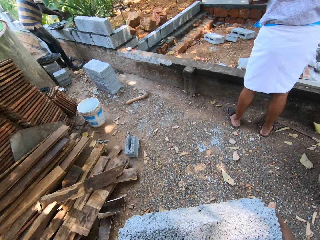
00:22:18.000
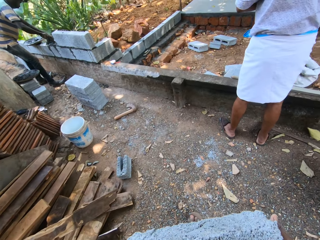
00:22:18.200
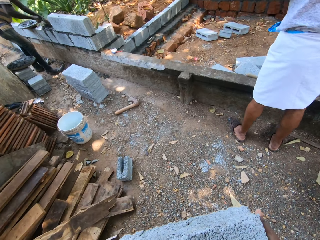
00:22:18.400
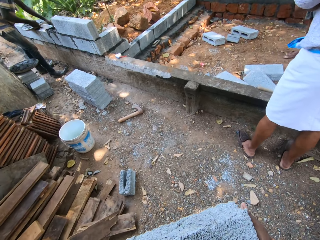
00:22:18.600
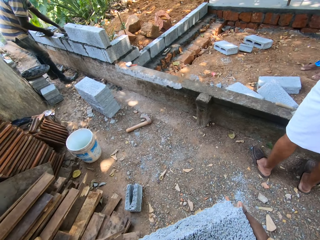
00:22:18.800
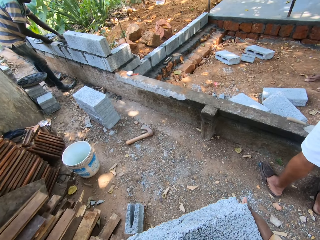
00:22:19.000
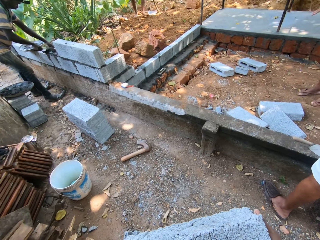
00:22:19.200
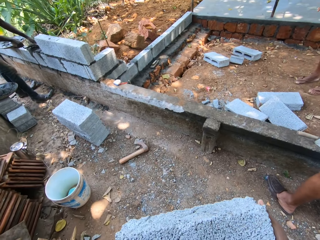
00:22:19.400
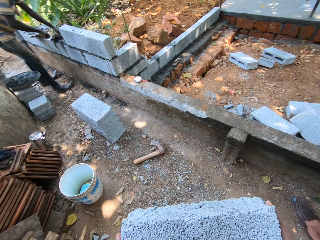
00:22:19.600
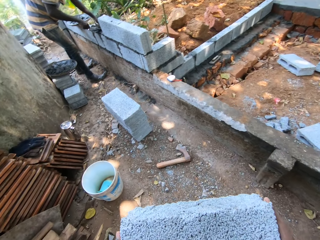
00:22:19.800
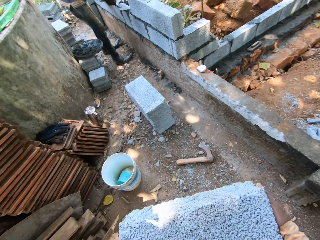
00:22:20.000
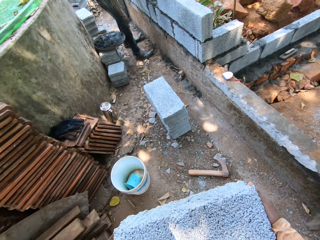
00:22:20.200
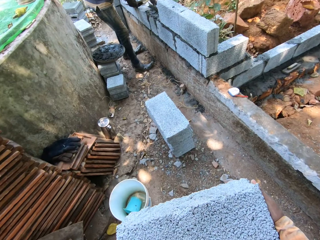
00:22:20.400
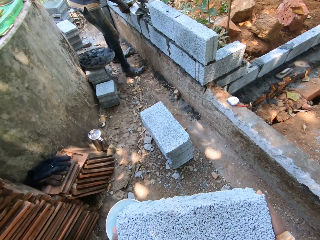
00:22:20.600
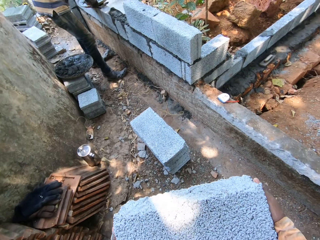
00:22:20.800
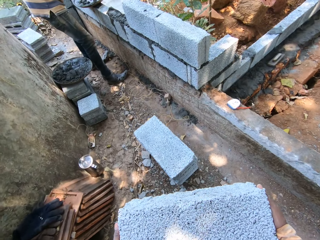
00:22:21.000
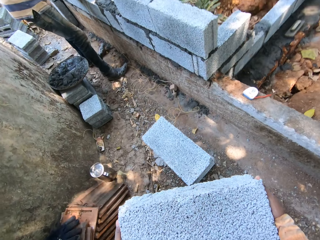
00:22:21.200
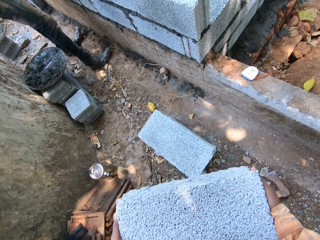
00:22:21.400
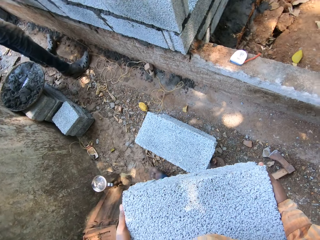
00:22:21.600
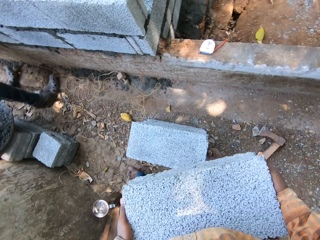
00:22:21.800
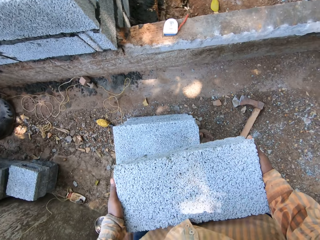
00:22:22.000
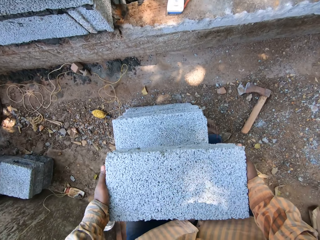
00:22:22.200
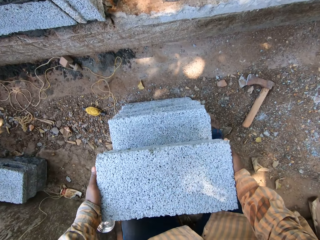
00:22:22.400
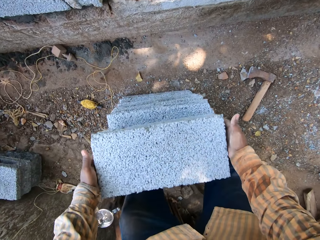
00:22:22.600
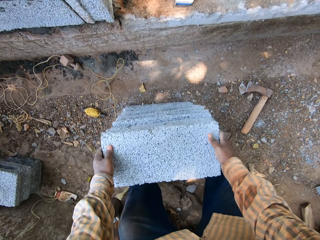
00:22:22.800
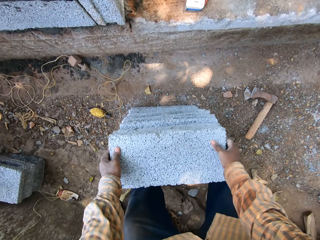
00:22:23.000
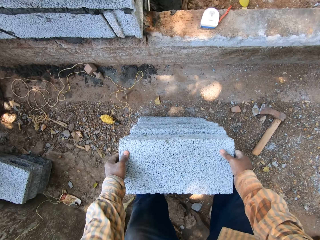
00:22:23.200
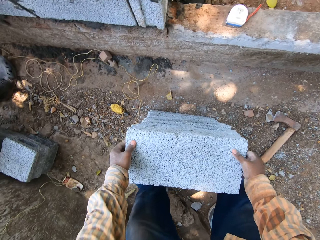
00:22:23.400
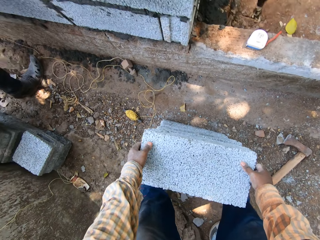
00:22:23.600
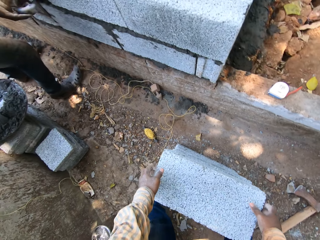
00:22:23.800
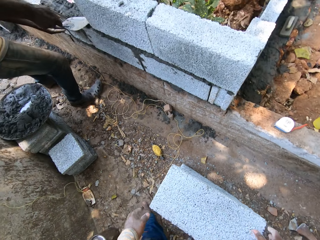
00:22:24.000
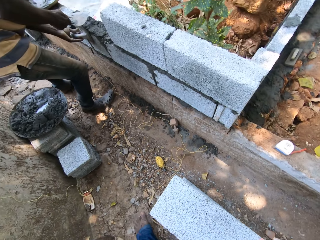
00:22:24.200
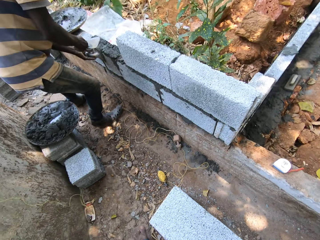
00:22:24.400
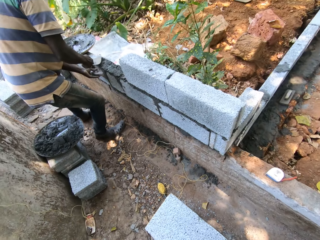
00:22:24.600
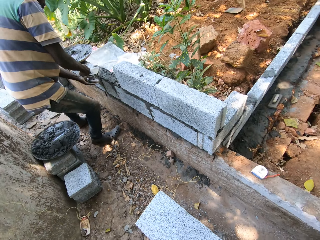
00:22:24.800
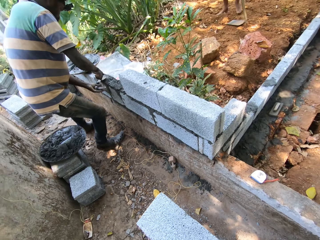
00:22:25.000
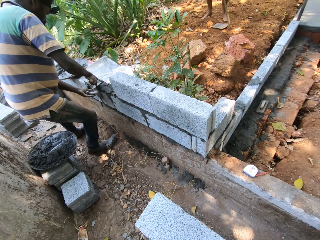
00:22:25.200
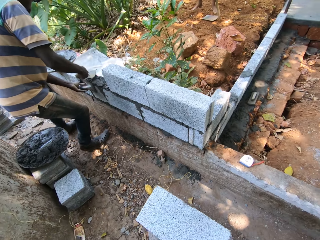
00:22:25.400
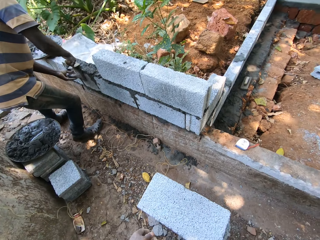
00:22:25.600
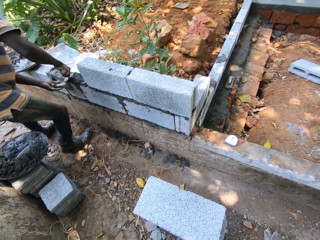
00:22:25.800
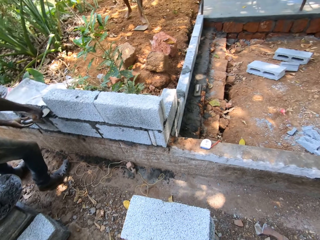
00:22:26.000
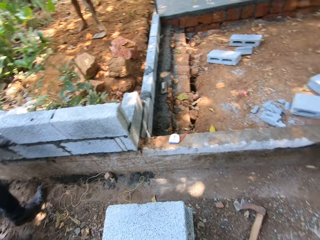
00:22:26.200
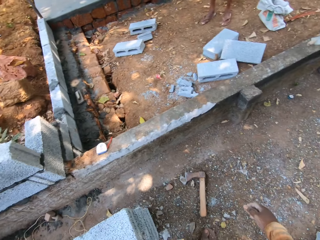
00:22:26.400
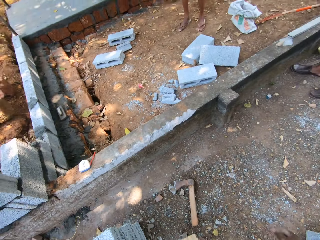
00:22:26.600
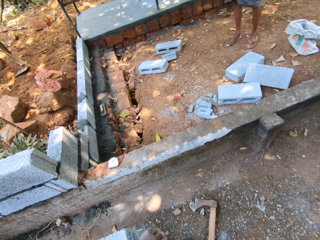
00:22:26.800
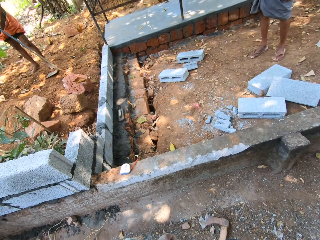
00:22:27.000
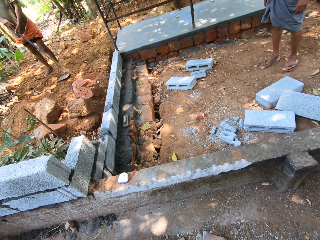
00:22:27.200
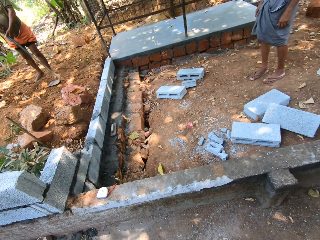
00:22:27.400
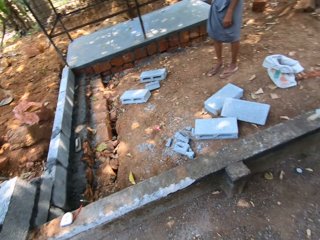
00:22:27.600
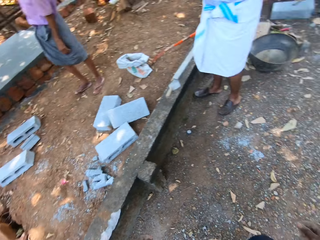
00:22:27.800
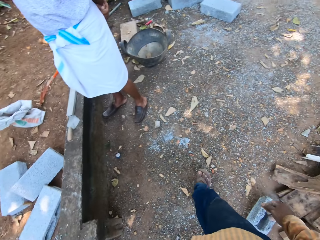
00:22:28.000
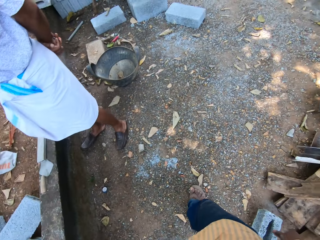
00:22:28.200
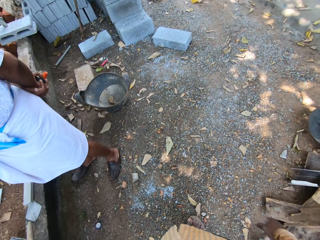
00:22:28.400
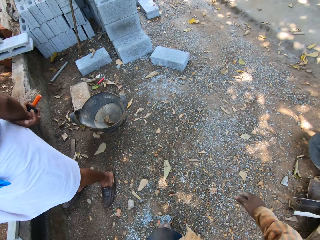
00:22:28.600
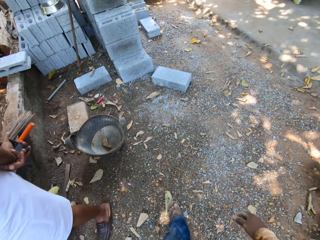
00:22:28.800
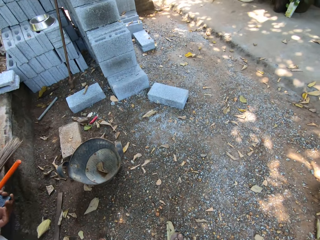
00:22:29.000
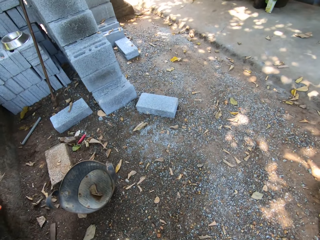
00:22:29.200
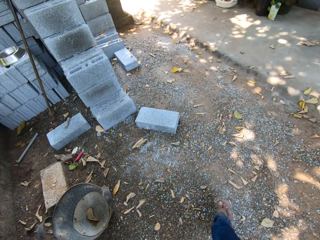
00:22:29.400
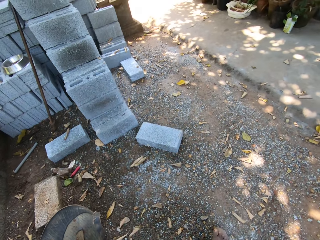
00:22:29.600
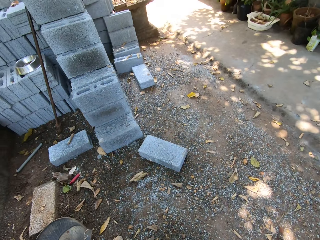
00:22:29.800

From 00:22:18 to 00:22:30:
A man spreads cement on the wall with the trowel in his right hand. The camera wearer places the block on the stack of blocks with both hands.

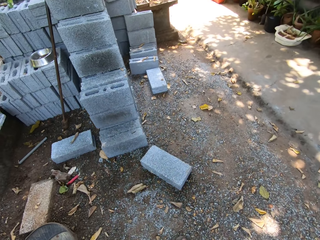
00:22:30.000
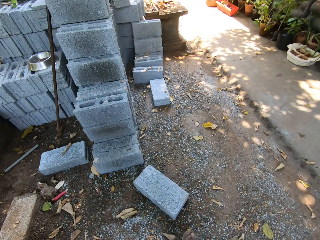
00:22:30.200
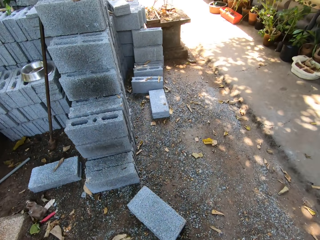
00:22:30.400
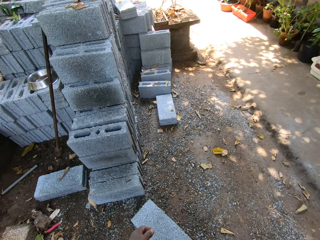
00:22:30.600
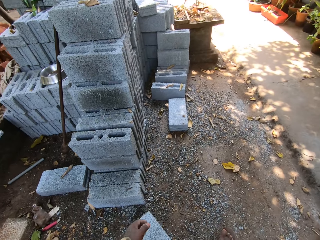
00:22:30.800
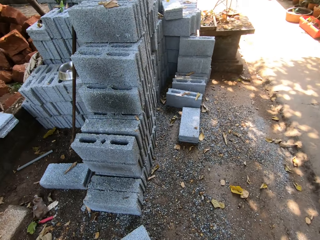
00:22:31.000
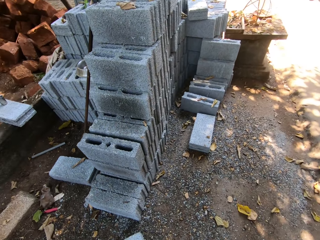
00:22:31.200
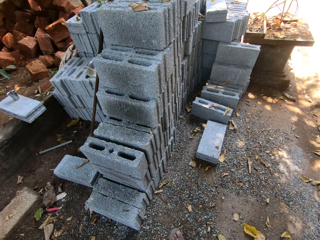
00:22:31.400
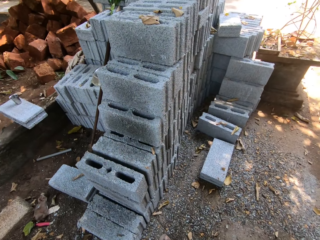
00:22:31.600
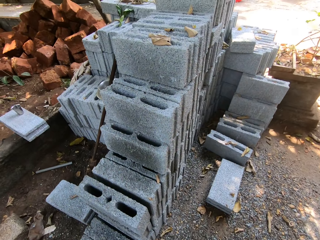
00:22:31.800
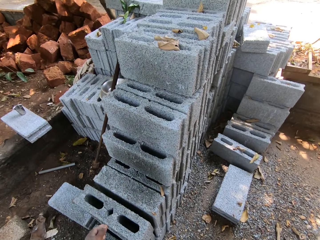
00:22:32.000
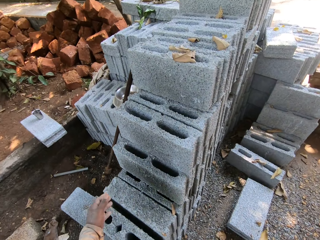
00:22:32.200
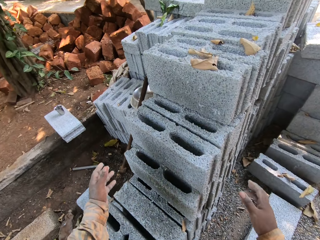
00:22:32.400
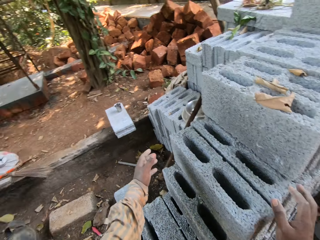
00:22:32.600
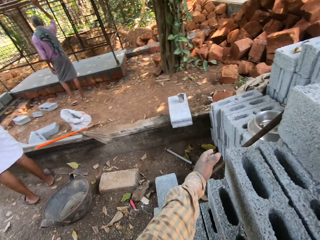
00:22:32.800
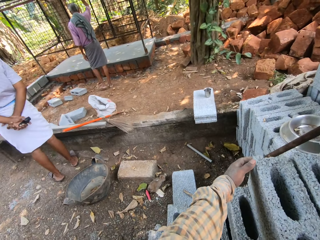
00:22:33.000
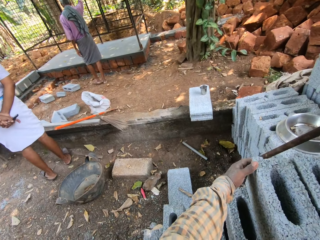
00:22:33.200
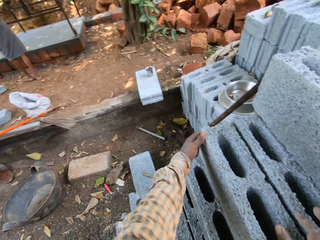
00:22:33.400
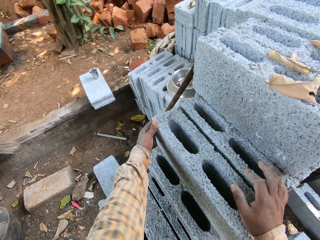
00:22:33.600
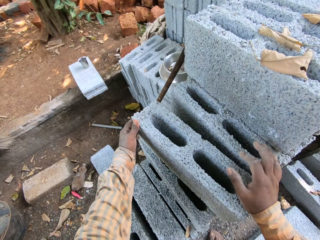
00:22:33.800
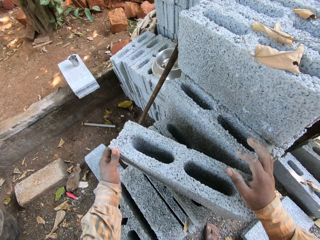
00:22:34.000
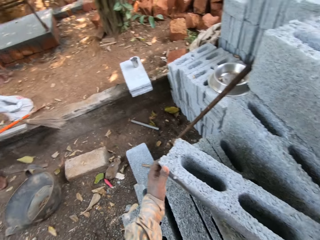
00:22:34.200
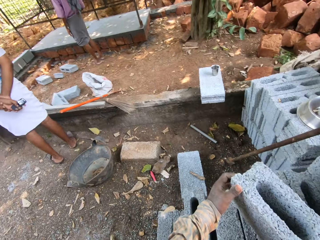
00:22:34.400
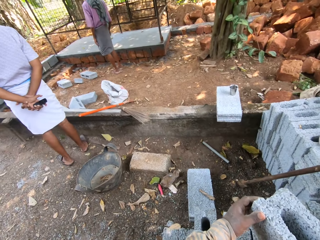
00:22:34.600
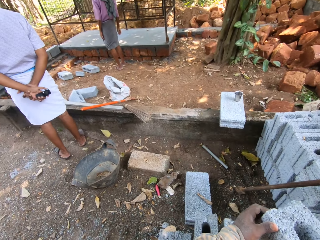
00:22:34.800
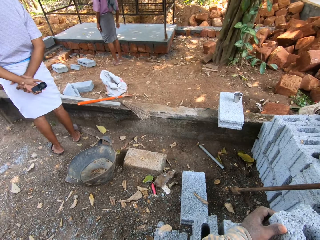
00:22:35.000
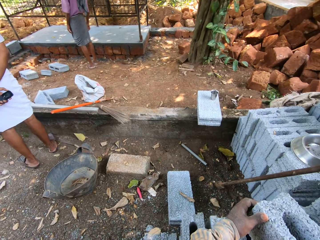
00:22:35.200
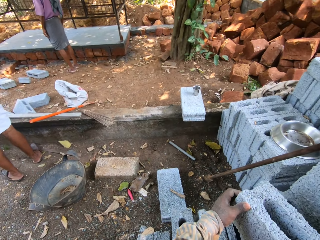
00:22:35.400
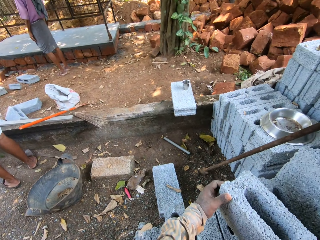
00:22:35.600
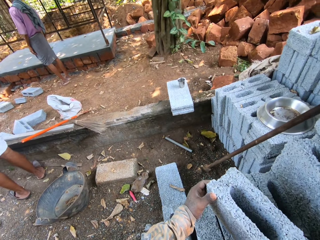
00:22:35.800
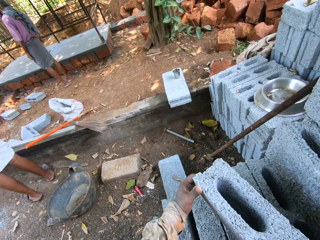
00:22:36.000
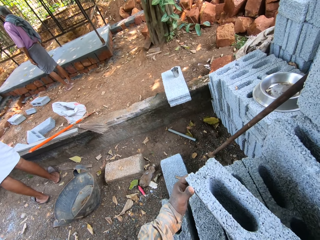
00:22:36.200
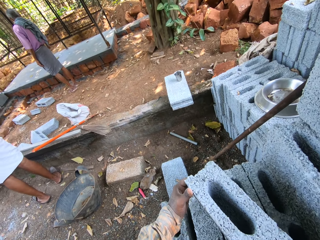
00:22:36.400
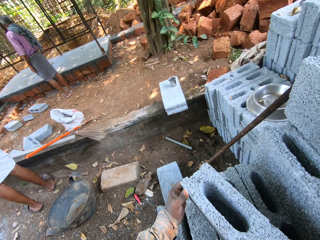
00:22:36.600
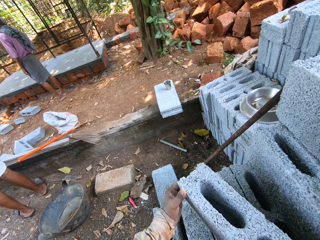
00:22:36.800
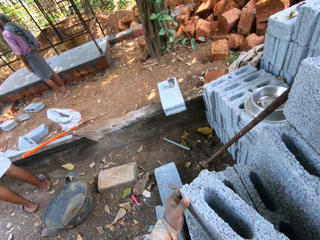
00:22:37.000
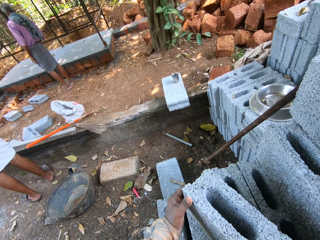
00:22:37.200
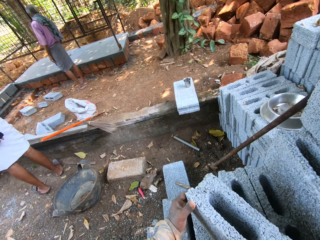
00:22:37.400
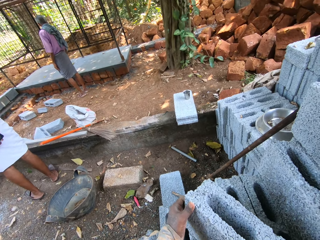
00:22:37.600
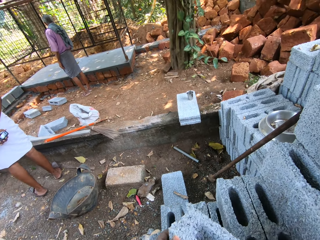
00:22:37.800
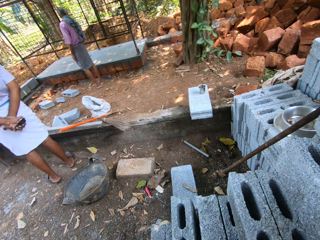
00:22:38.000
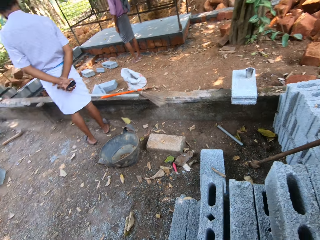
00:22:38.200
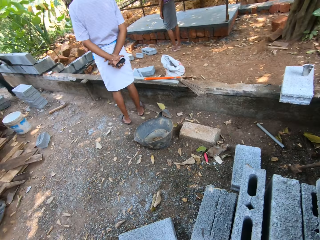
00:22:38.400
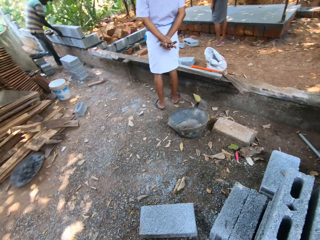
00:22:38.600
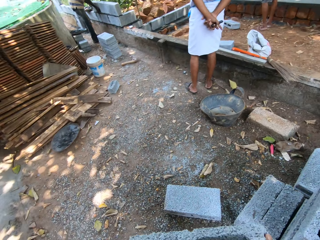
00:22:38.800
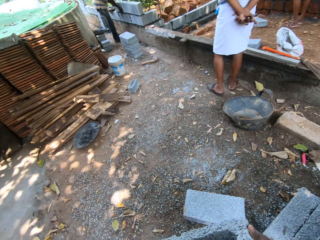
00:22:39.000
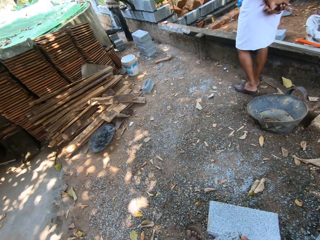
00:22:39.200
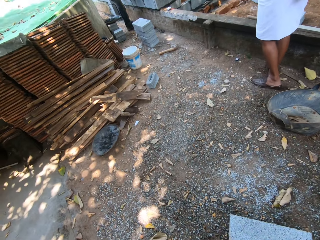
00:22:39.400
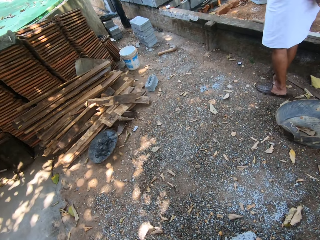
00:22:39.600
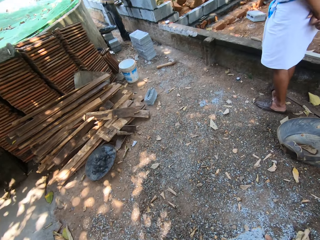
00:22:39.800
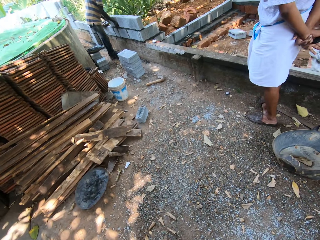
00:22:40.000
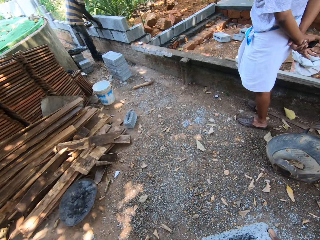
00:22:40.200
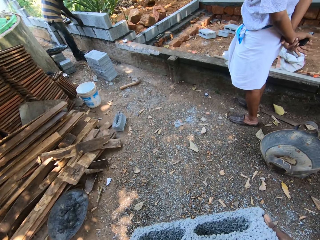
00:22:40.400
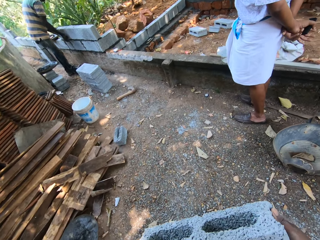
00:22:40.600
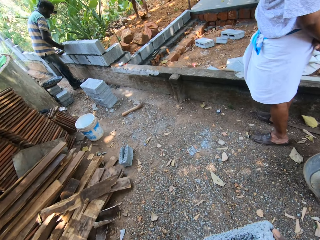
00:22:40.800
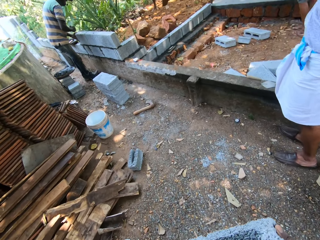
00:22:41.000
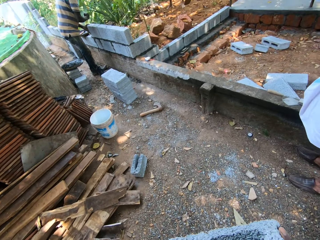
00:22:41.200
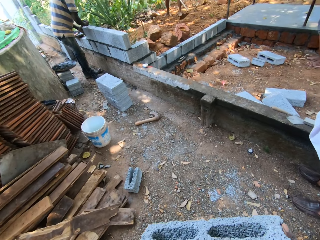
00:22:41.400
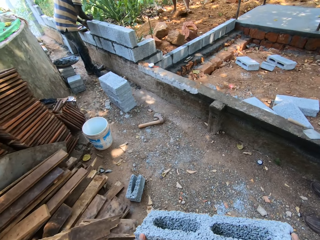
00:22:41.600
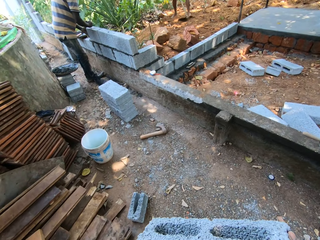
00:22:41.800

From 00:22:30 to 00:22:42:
The camera wearer moves a piece of block on a stack of blocks with both hands. They carry a stone. They pick a piece of block from the stack of blocks with both hands.
